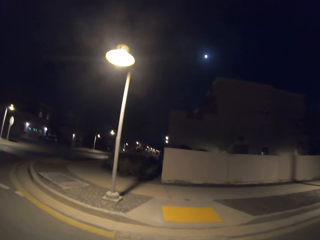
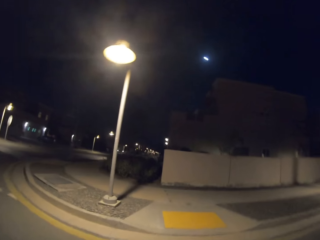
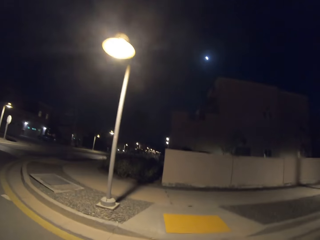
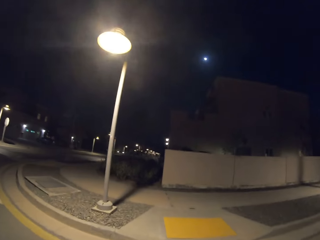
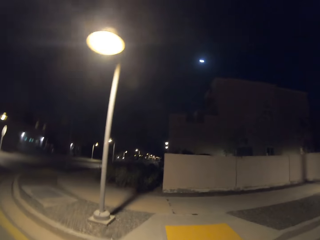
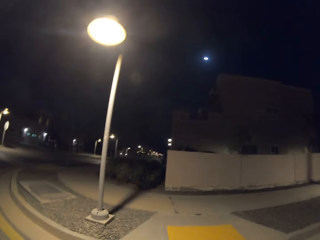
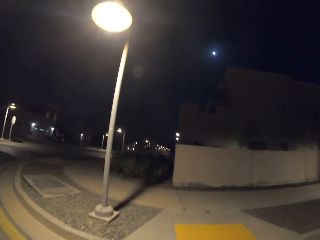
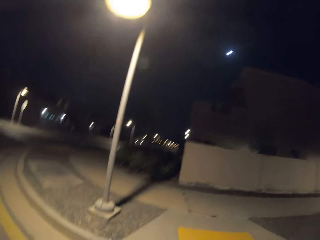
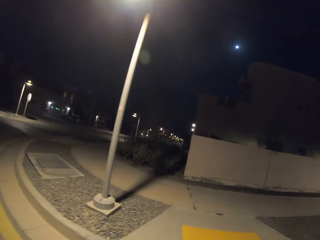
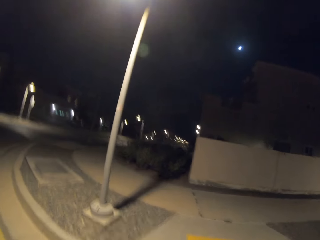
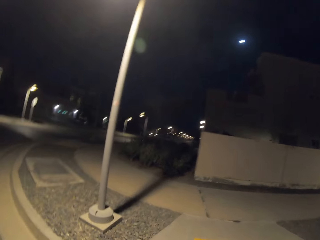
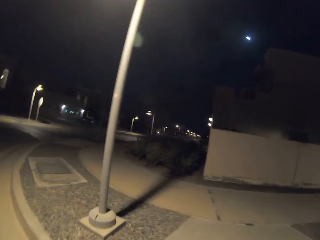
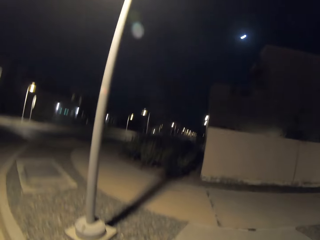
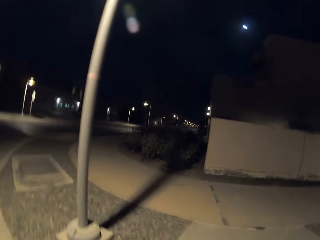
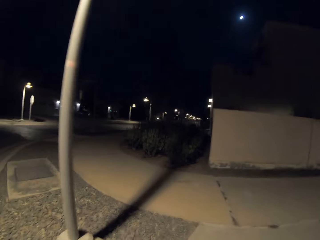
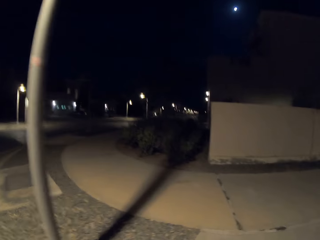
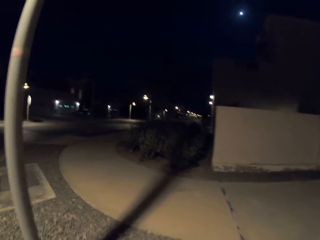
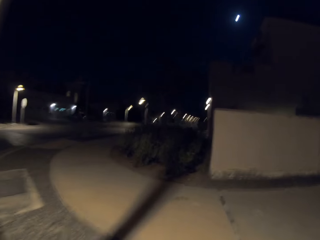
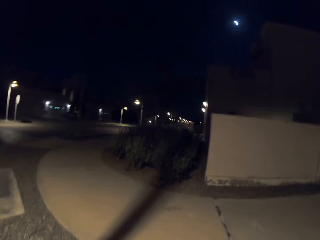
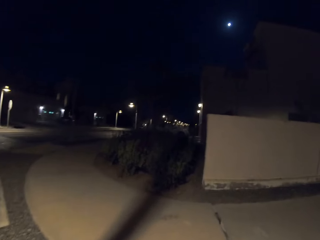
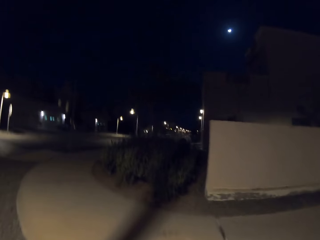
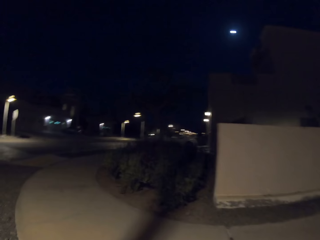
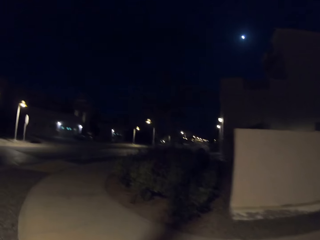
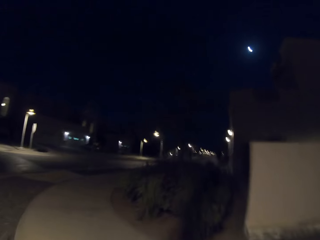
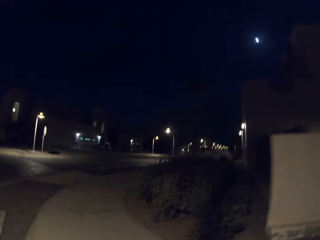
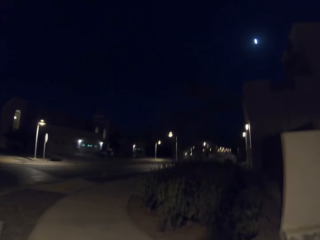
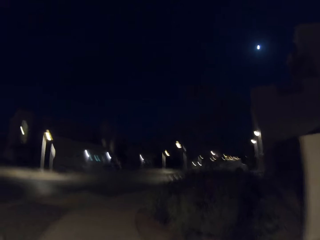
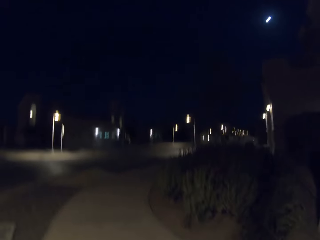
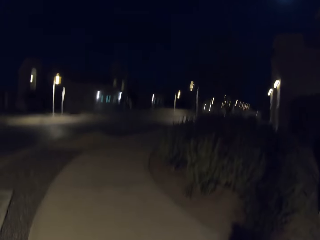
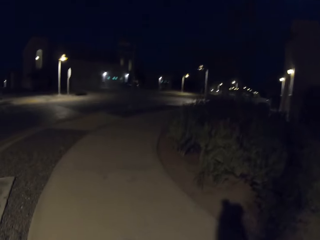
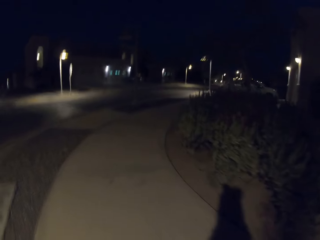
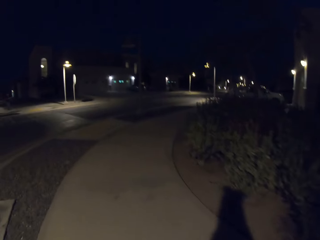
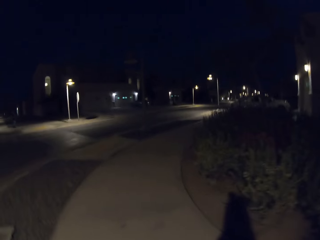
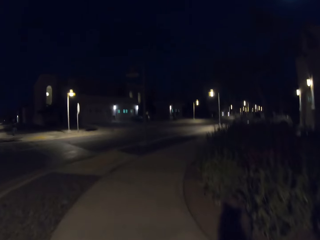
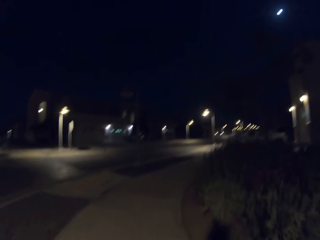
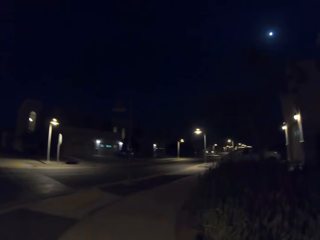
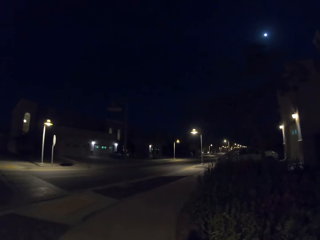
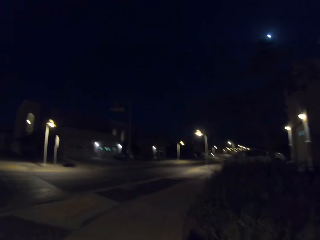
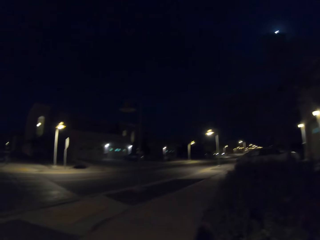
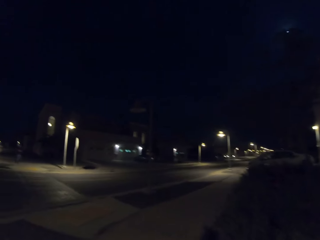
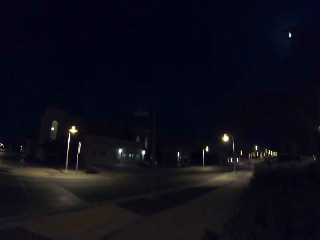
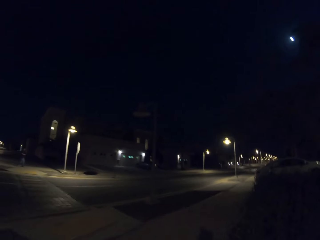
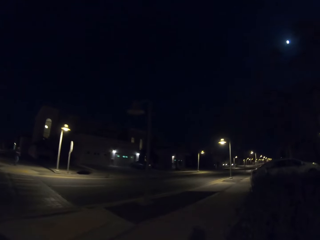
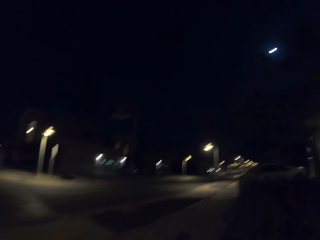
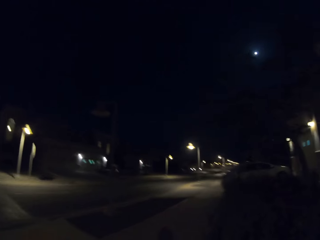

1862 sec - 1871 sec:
The camera wearer gets on the pavement. They walk along the sidewalk.

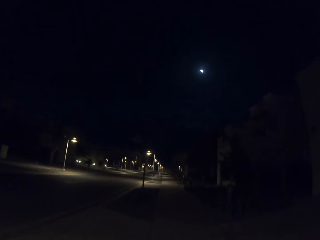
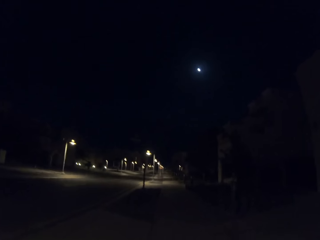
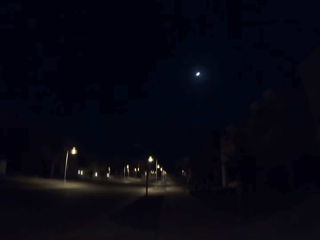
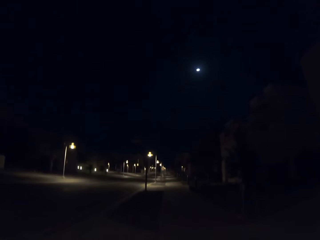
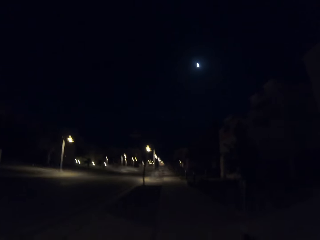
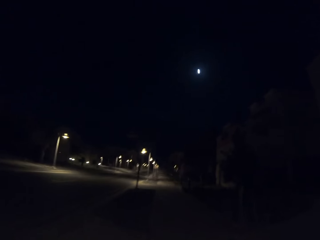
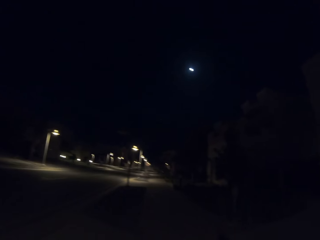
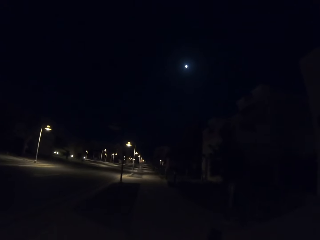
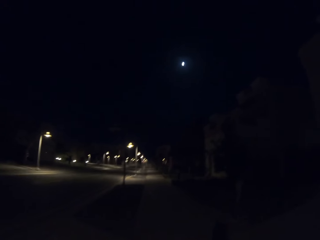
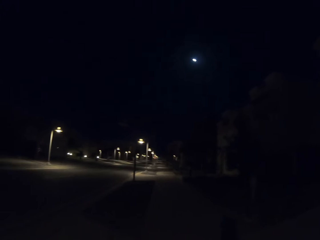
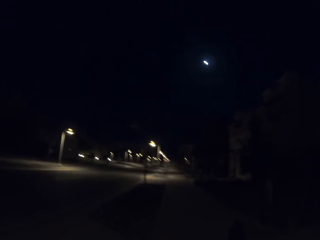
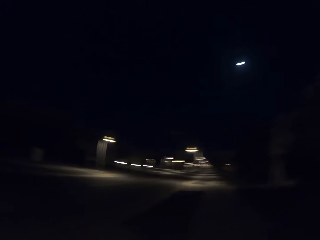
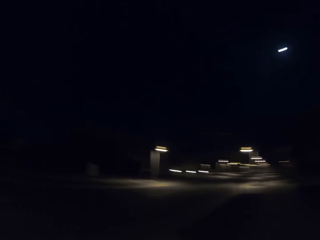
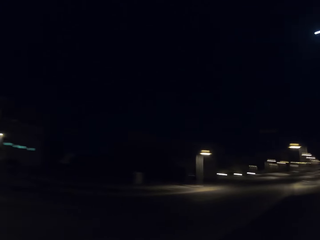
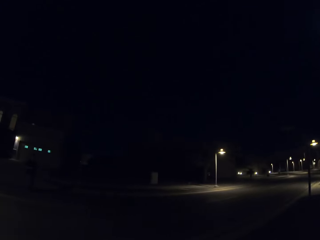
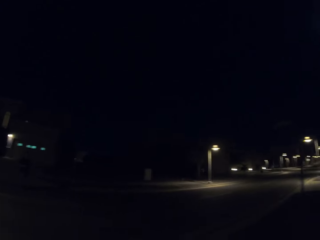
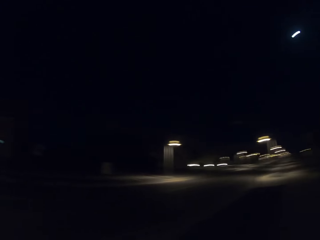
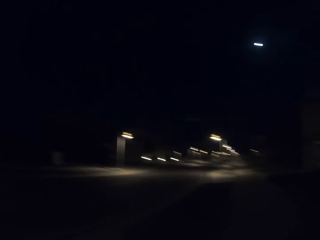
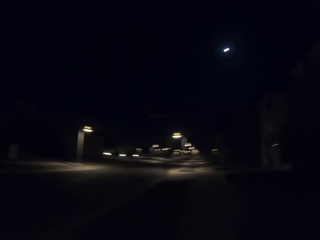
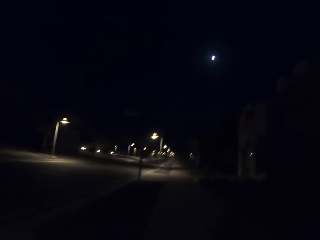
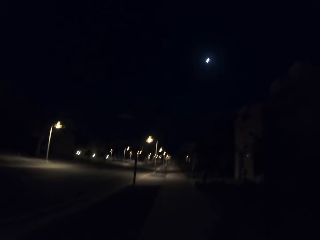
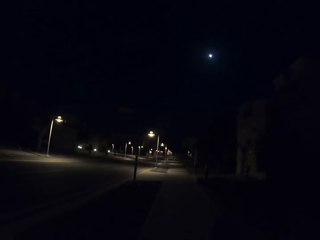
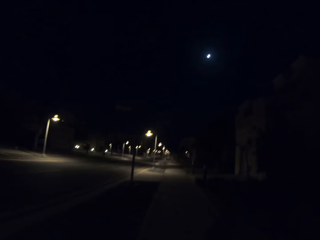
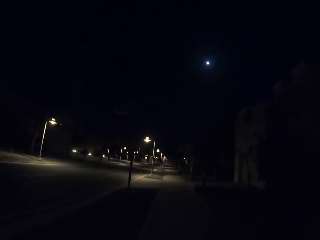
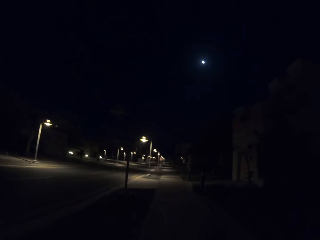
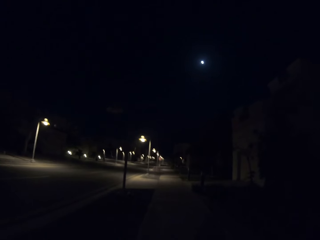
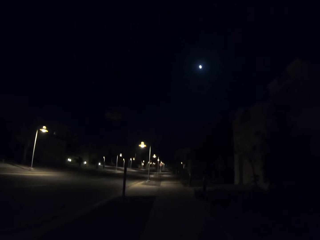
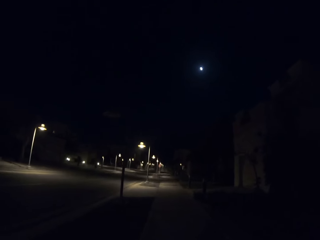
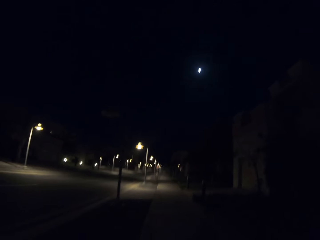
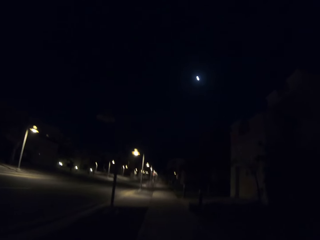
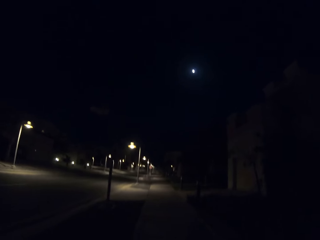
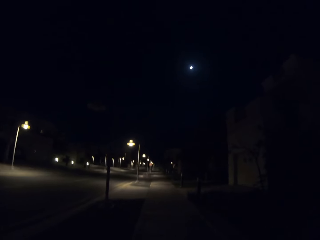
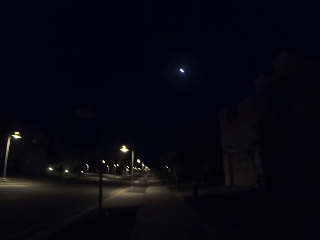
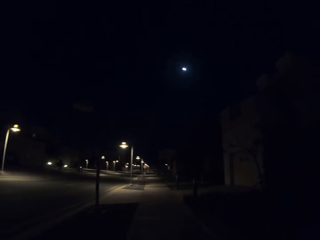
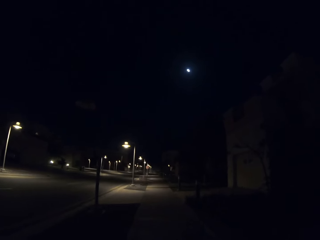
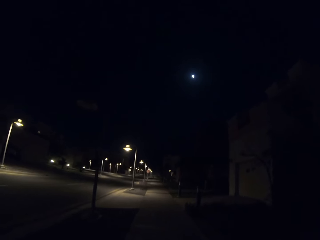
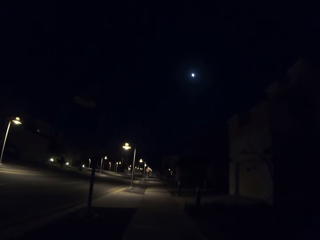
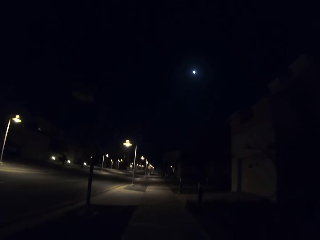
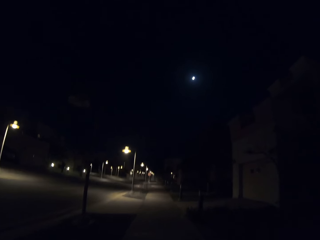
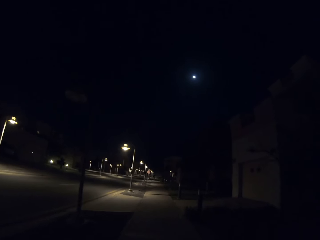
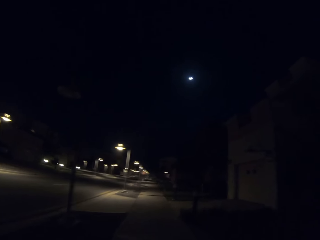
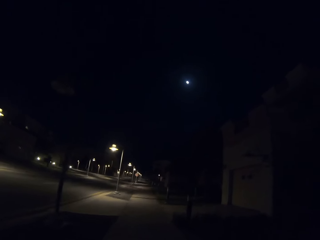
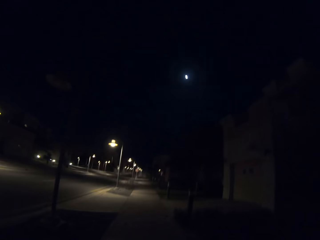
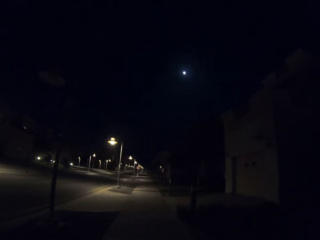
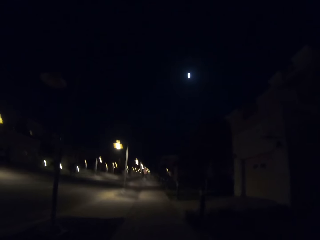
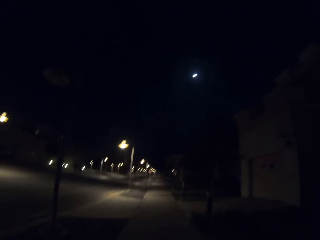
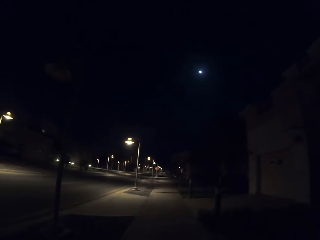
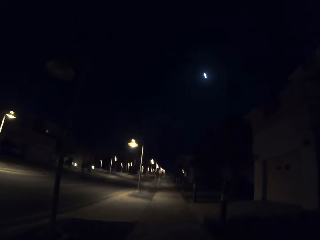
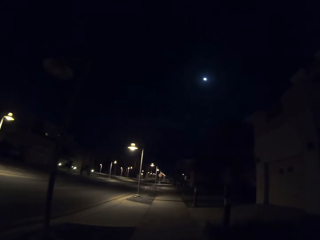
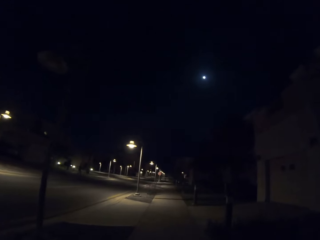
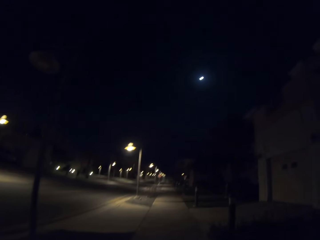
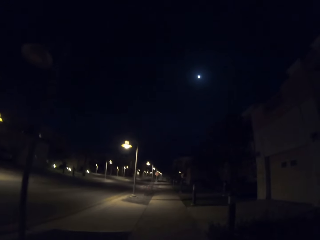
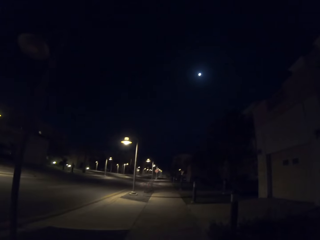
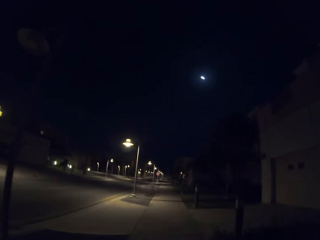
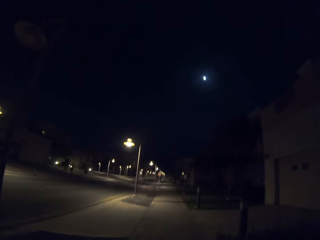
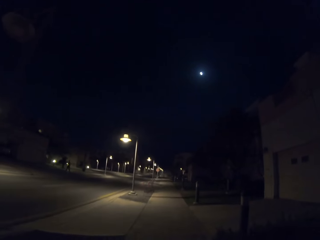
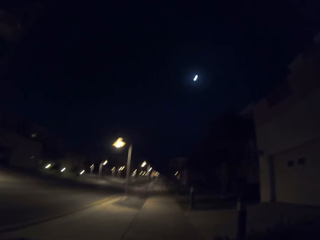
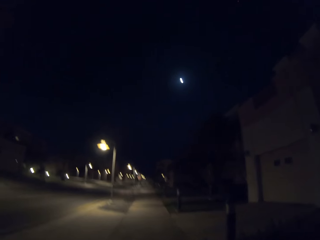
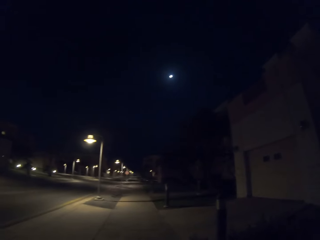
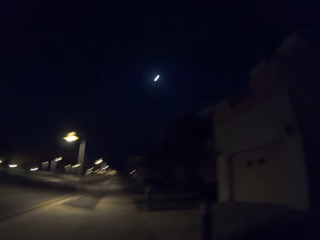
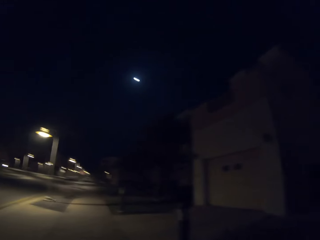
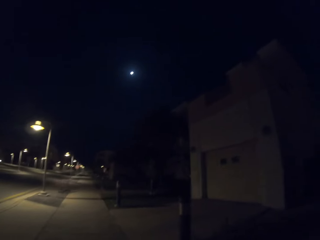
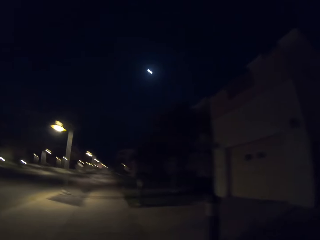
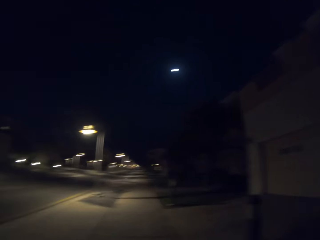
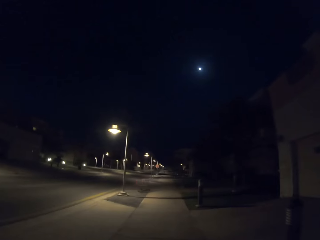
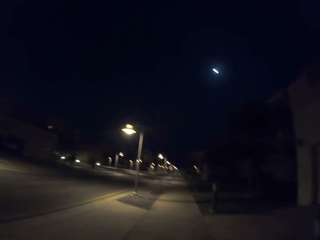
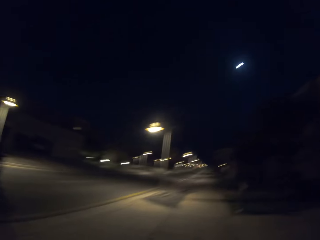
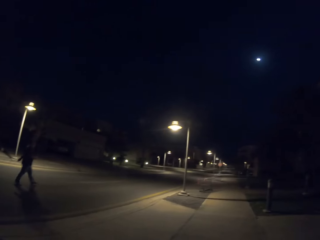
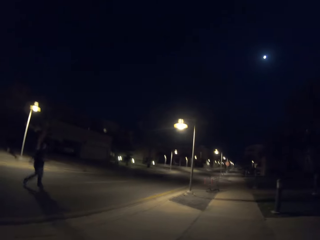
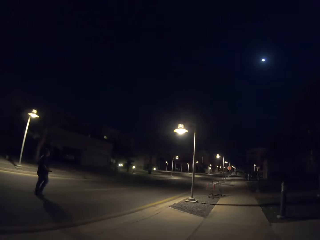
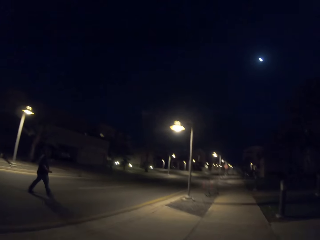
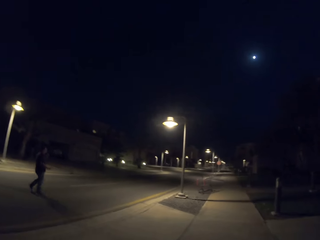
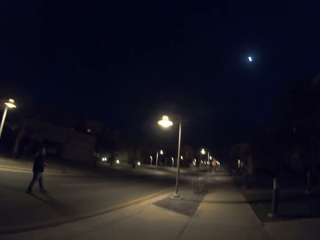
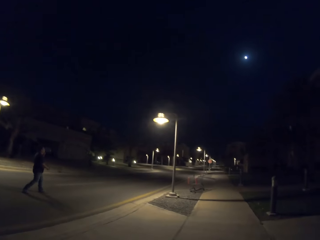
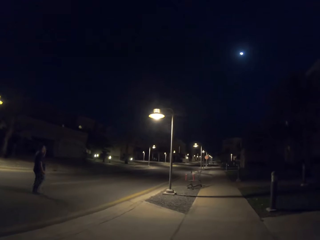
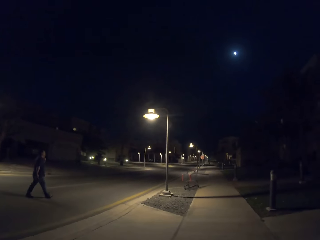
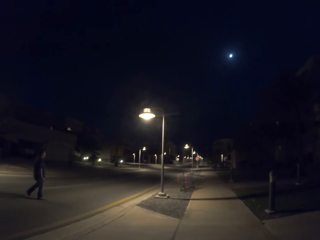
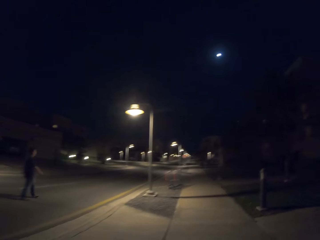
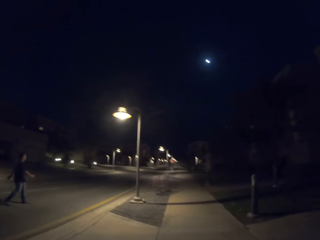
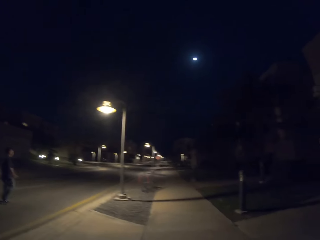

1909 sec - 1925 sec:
The camera wearer looks aside. They walk along the sidewalk. A man crosses the road. The camera wearer walks along the sidewalk.
